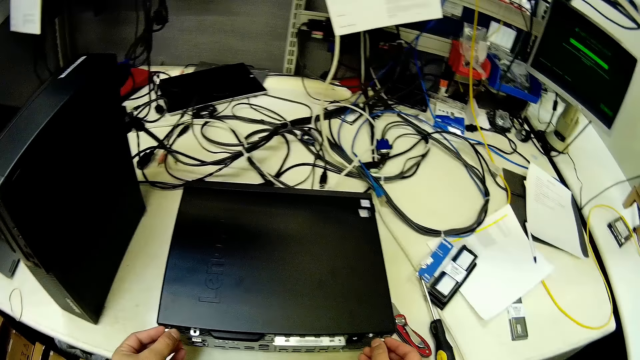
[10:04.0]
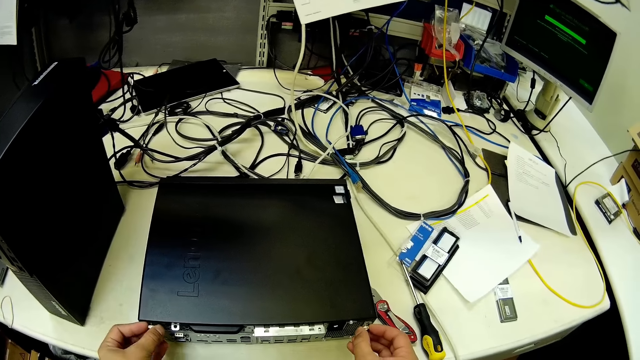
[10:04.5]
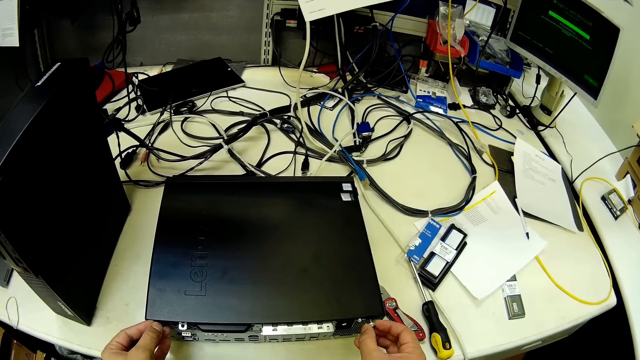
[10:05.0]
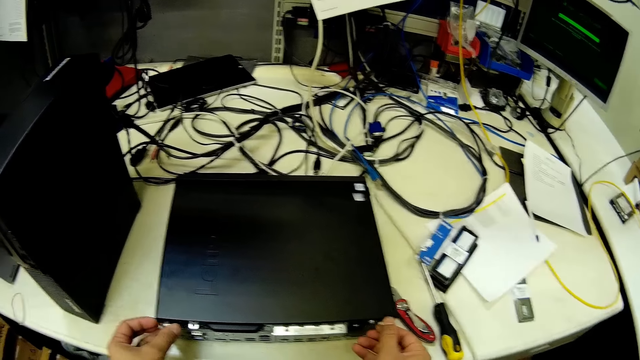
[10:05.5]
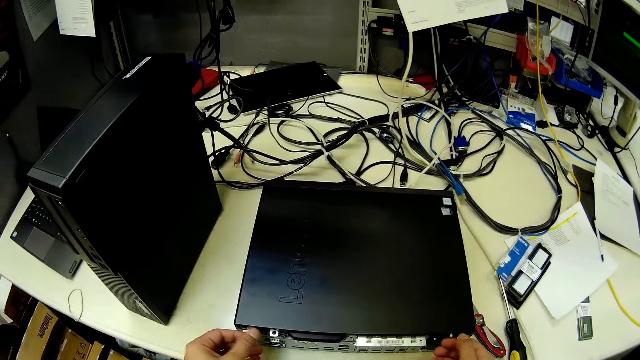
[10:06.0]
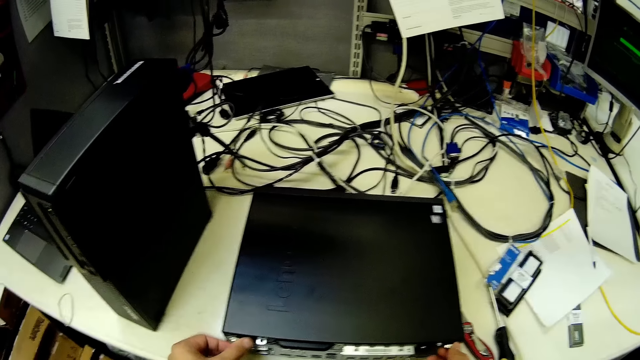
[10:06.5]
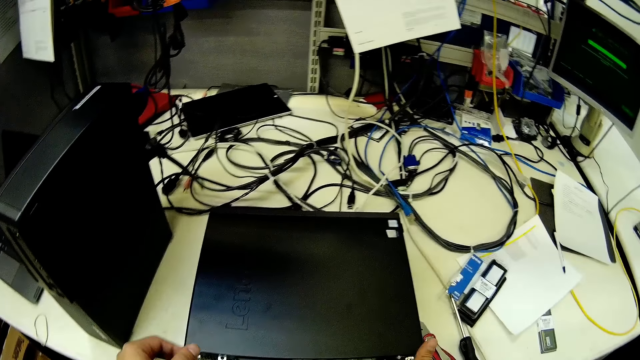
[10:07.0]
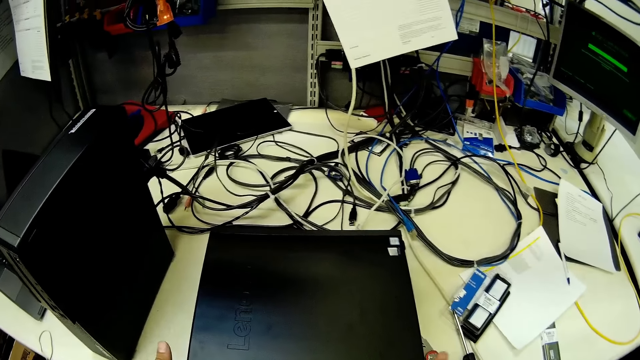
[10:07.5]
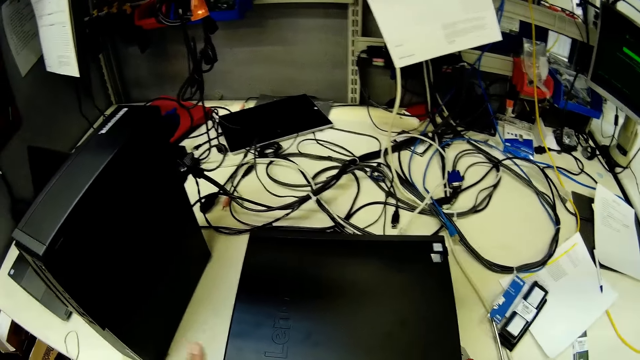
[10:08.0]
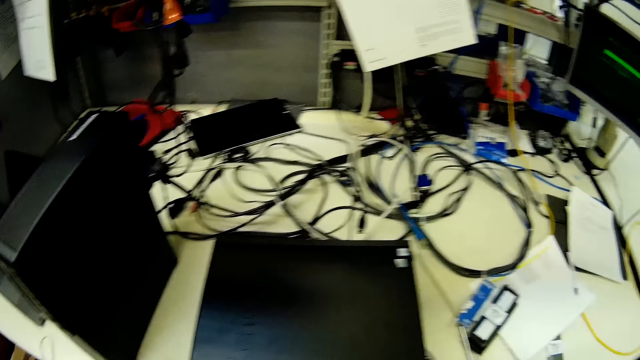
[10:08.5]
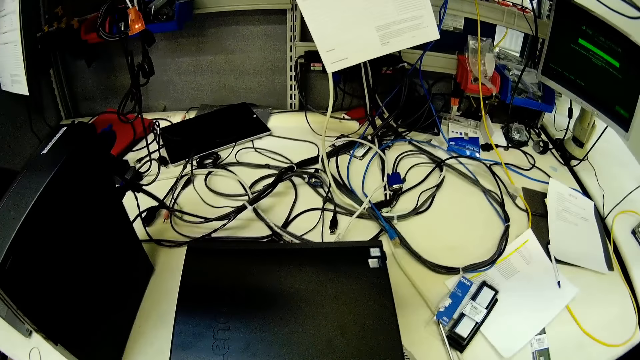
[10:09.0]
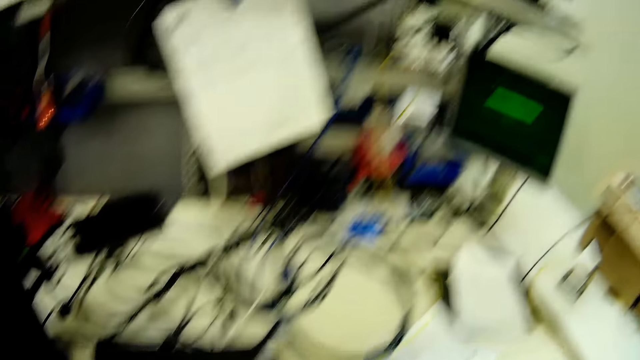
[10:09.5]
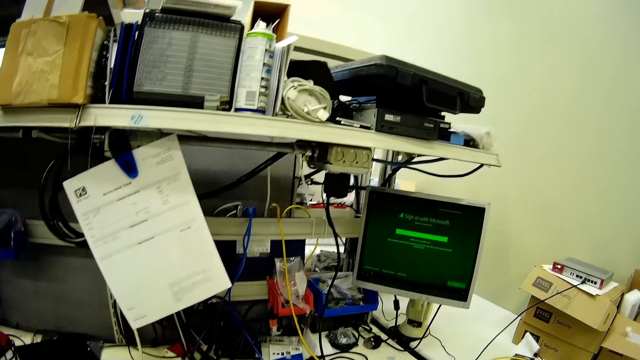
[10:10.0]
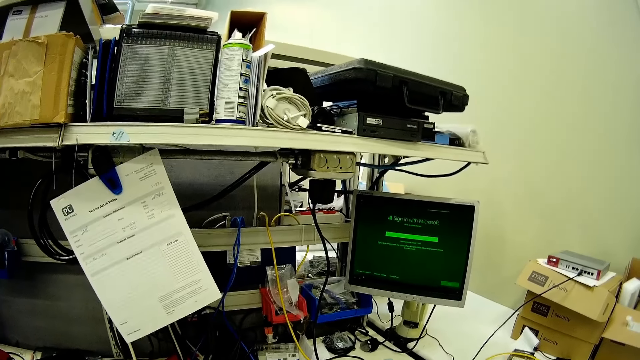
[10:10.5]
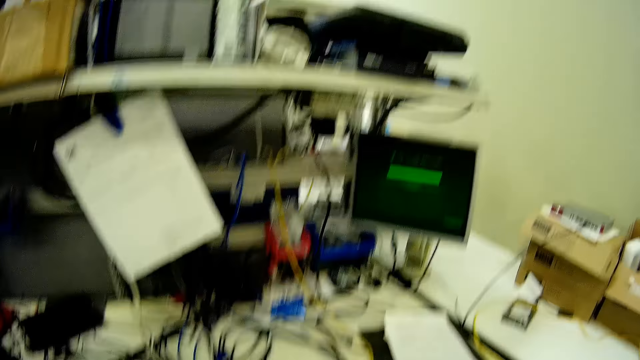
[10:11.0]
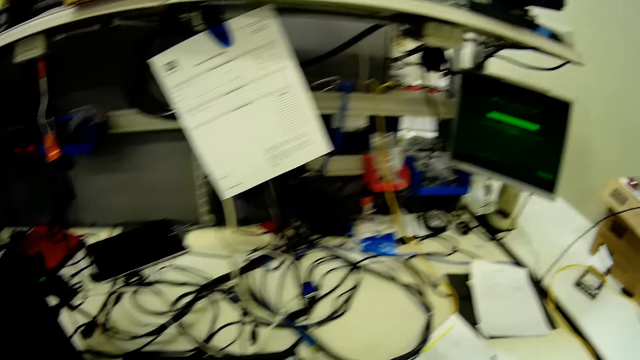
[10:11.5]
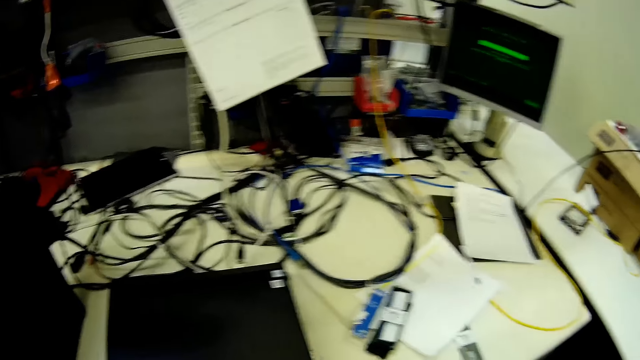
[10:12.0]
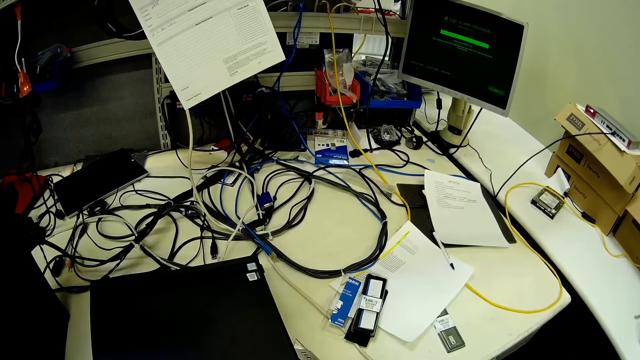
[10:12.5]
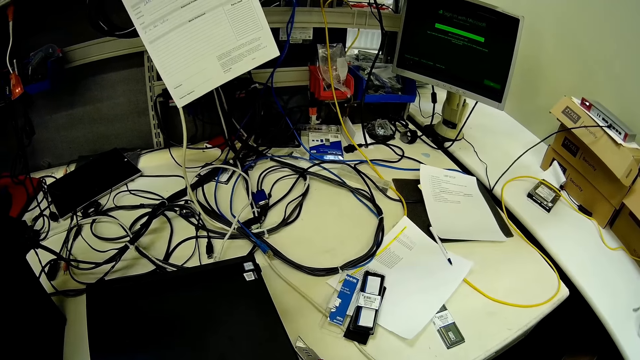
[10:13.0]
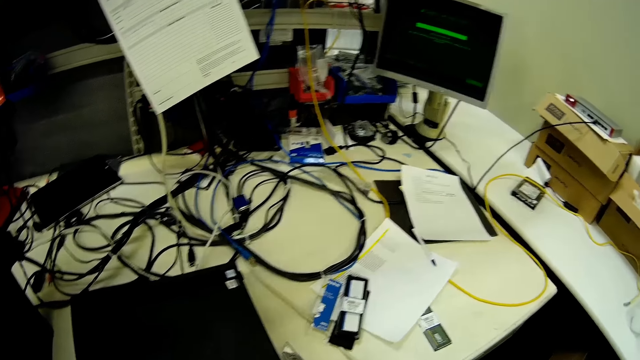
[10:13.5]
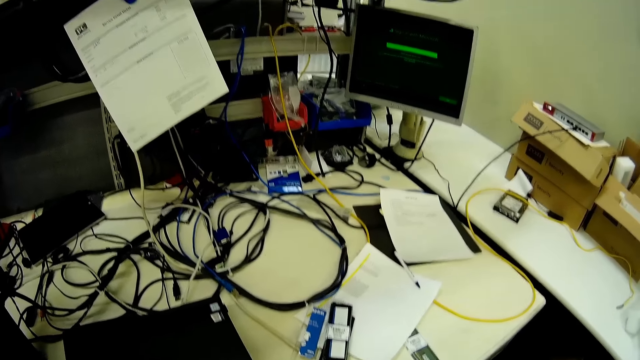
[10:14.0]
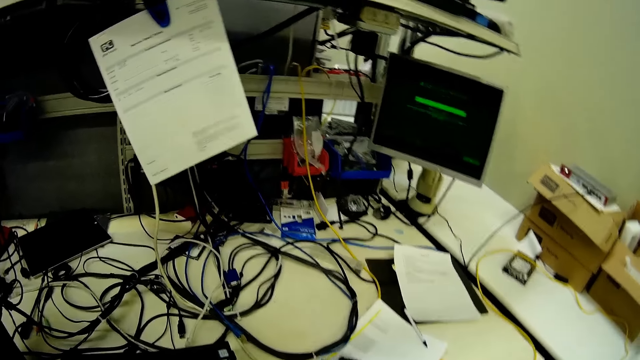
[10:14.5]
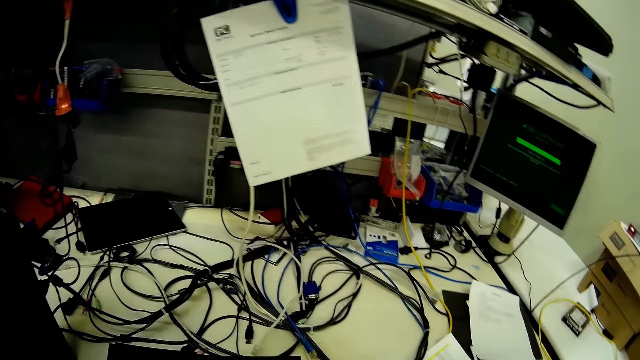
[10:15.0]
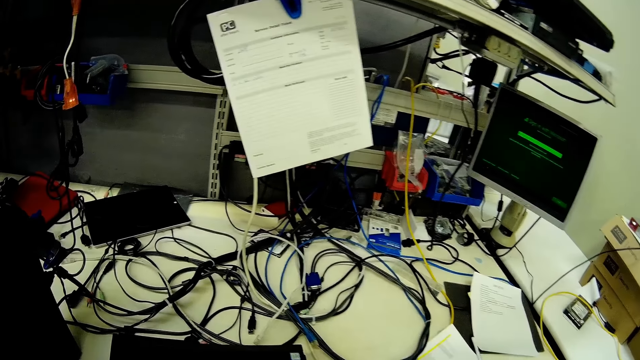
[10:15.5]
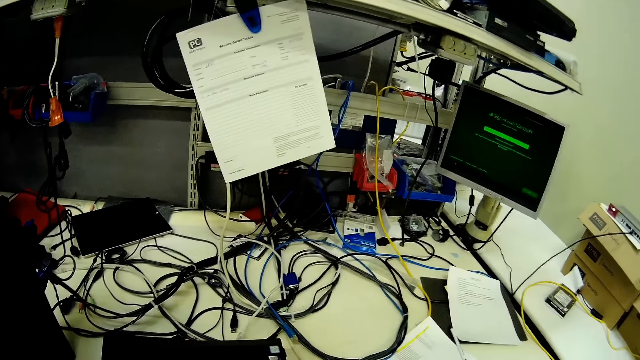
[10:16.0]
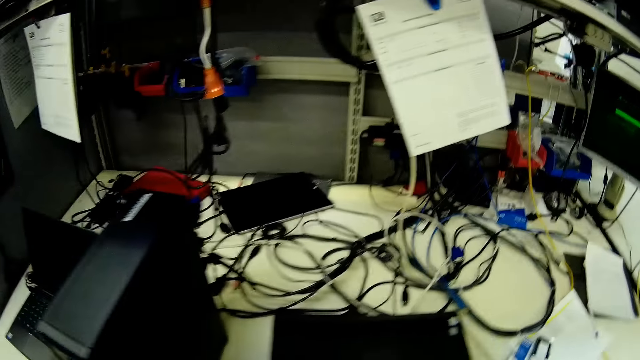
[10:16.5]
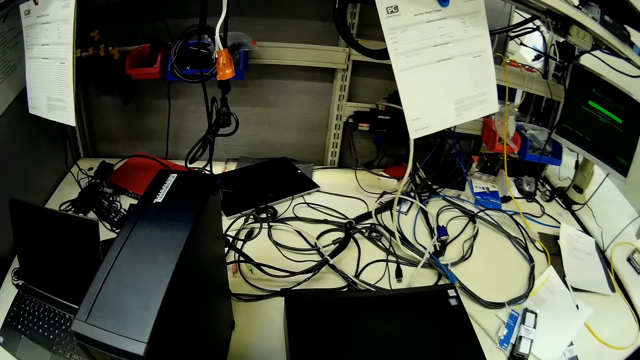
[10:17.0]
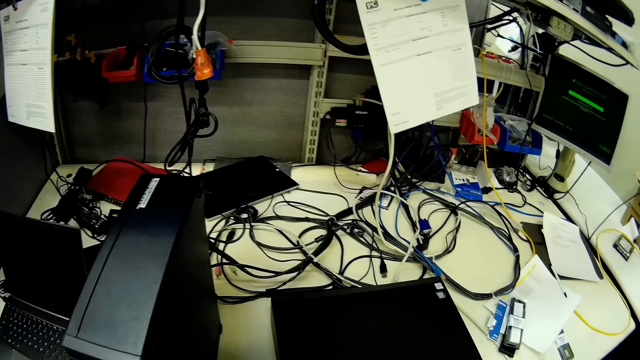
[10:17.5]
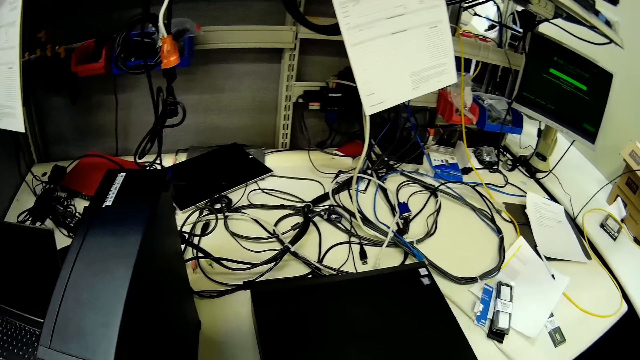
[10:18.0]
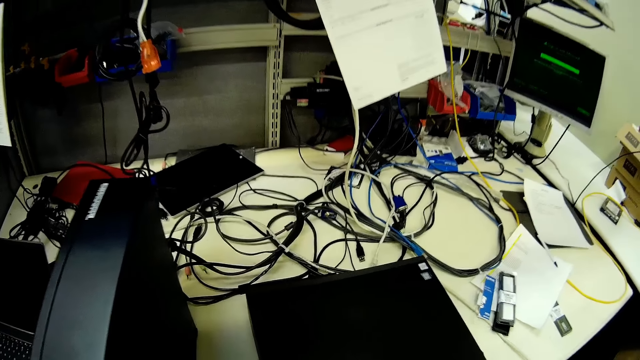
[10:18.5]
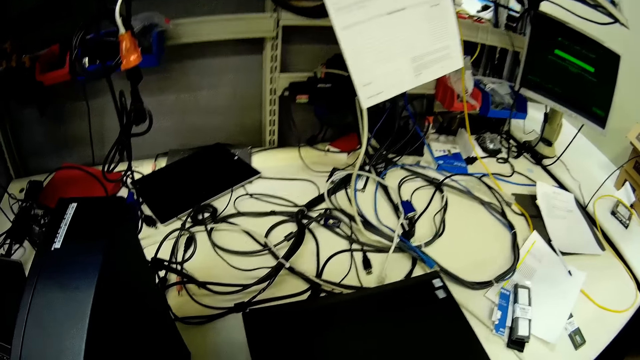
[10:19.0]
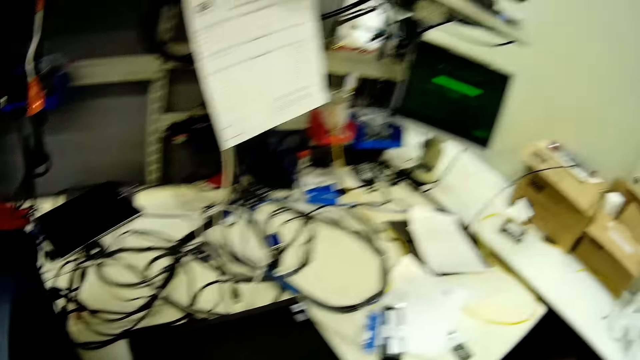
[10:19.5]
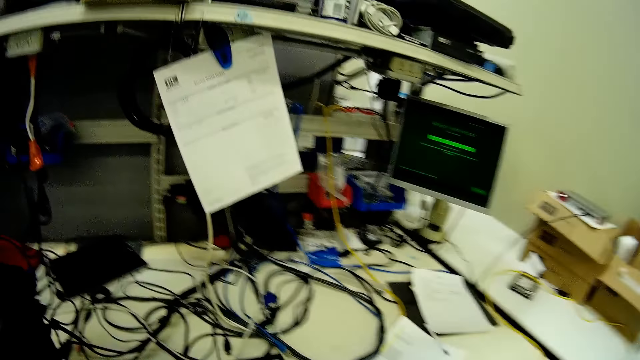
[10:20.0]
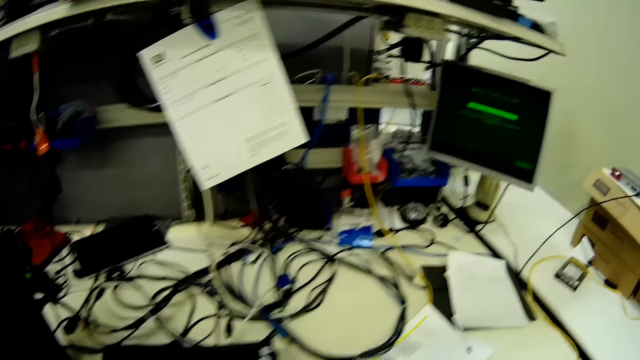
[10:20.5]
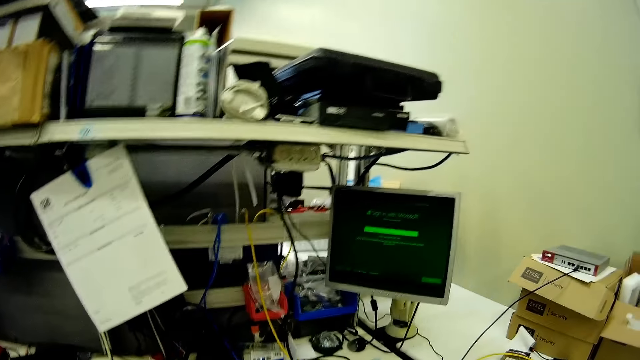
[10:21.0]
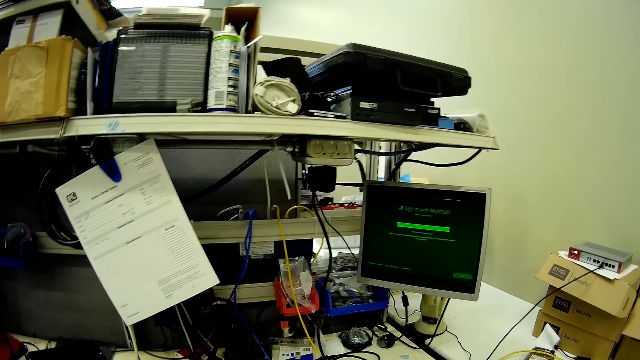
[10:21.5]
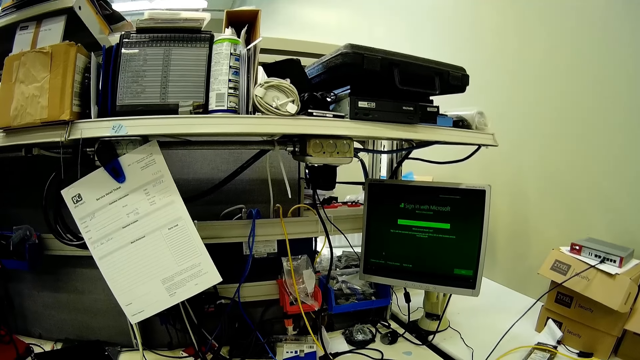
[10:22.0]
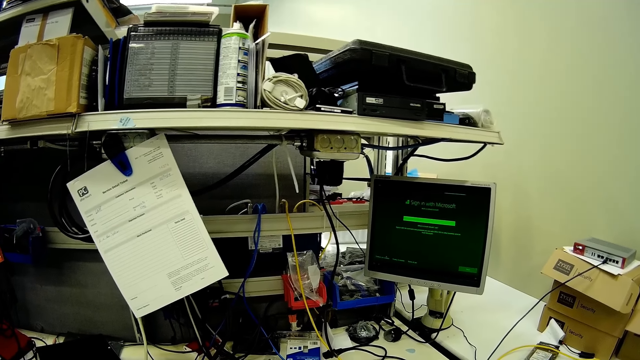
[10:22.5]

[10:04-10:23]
The camera wearer tightens the nuts. They operate the monitor.

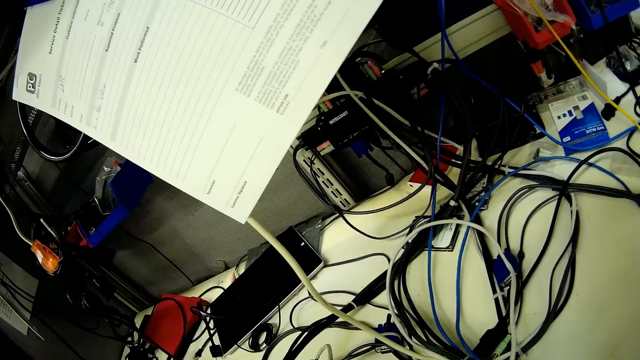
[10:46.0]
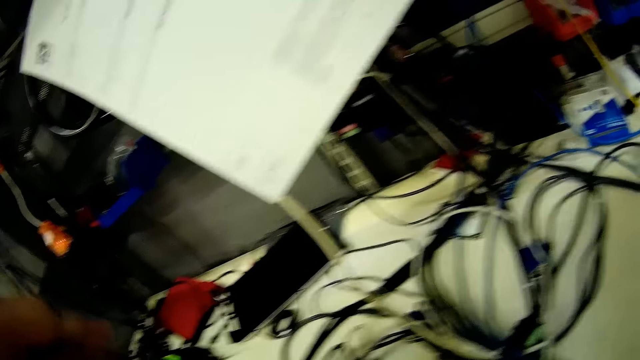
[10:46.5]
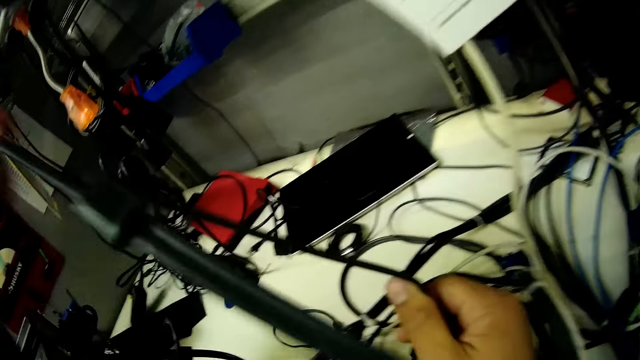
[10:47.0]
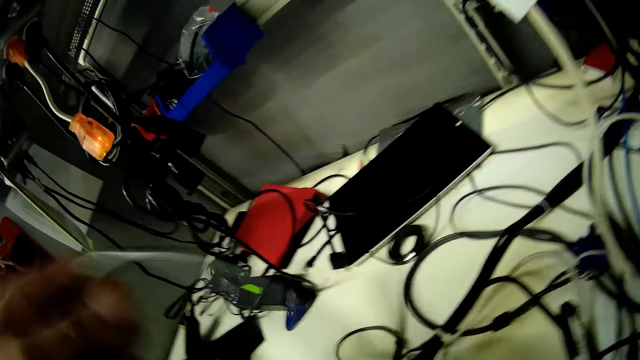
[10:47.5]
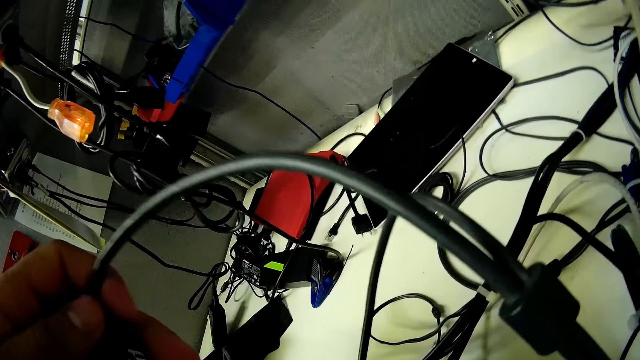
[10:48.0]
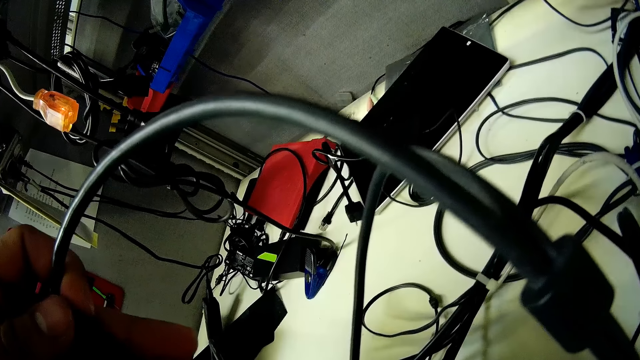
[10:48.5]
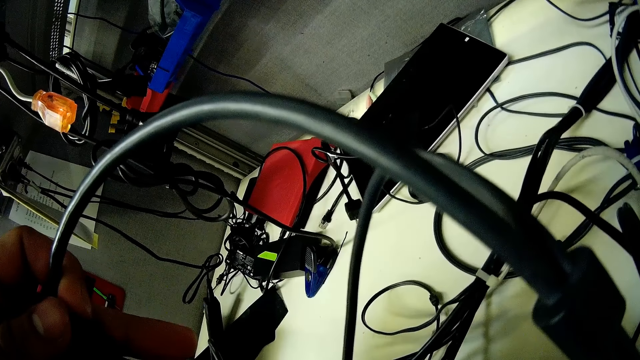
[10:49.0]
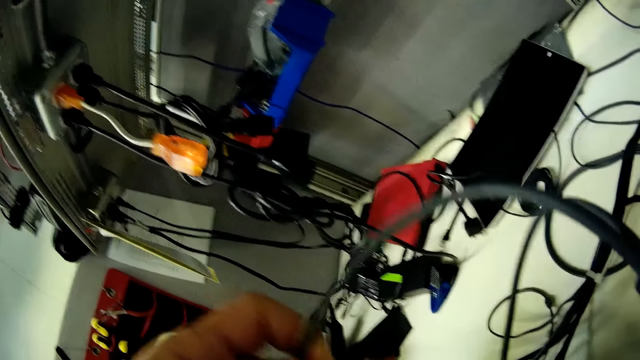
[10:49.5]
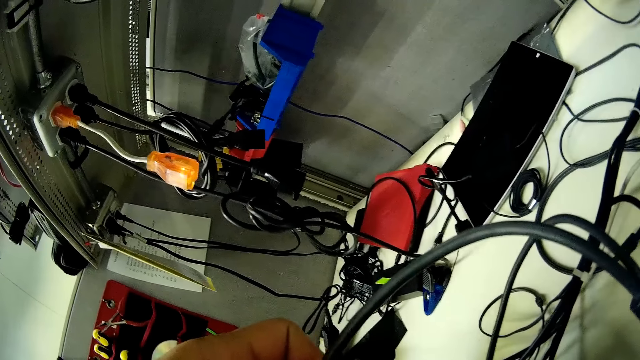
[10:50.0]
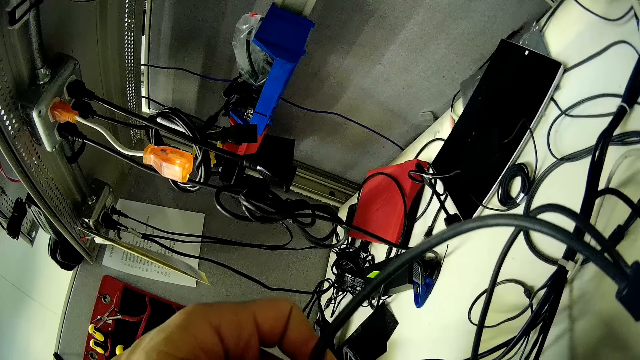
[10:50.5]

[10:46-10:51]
The camera wearer picks up the black cable.
